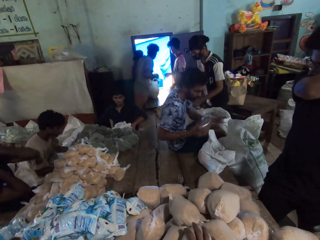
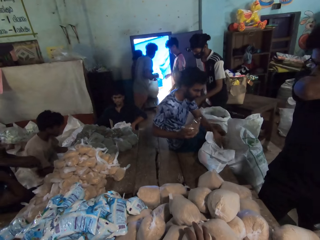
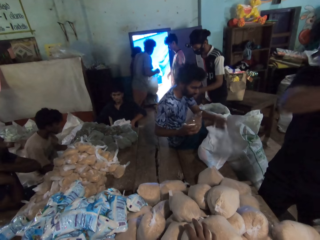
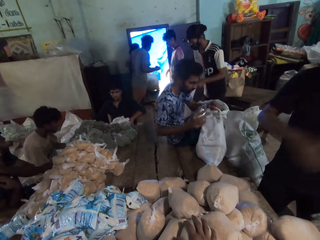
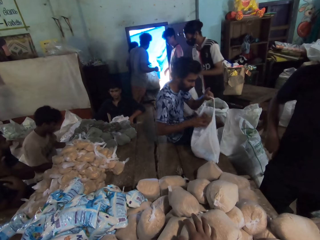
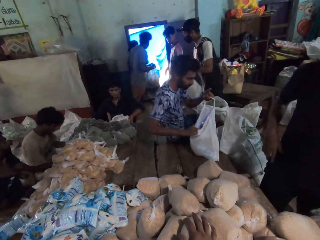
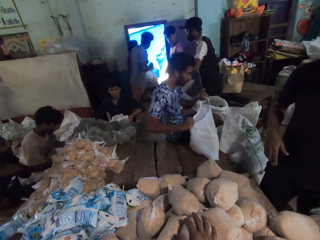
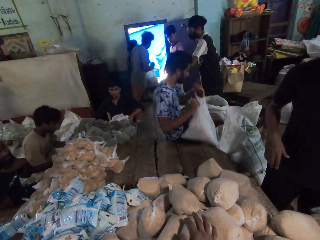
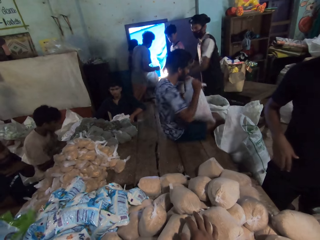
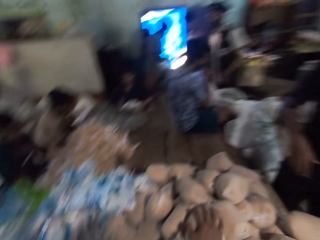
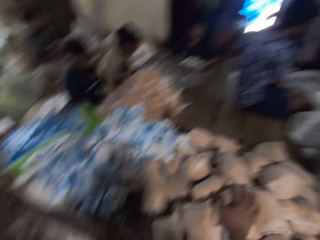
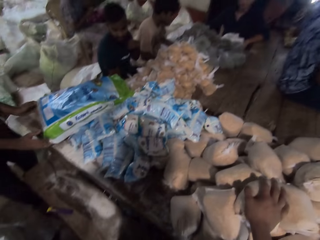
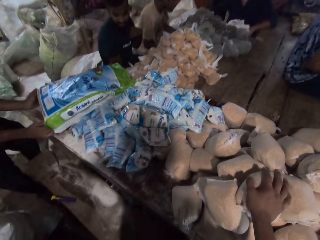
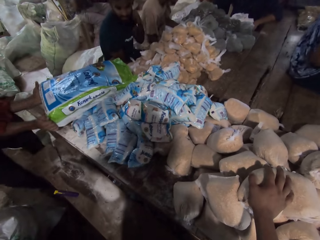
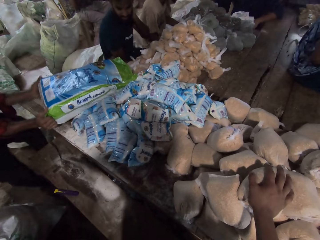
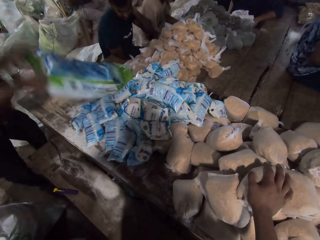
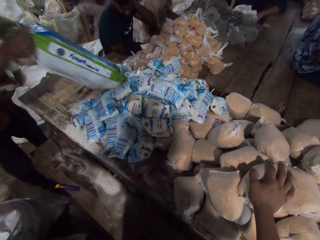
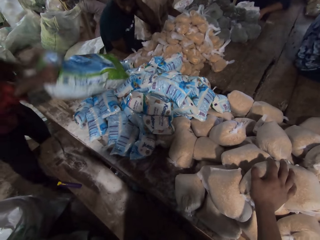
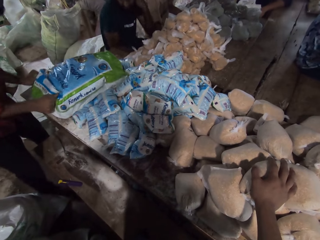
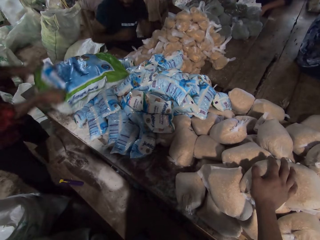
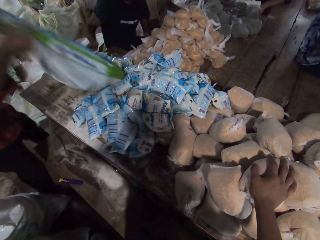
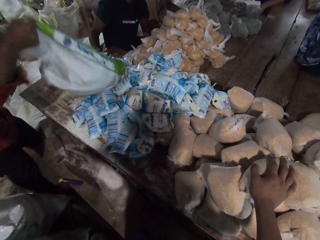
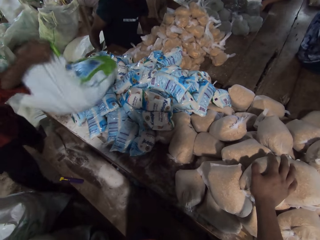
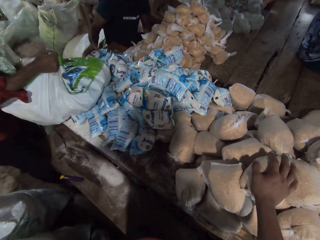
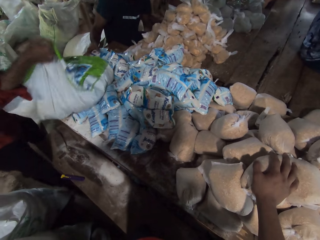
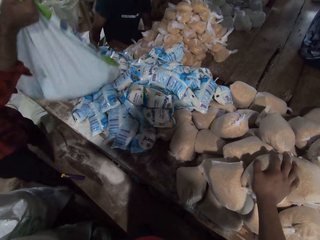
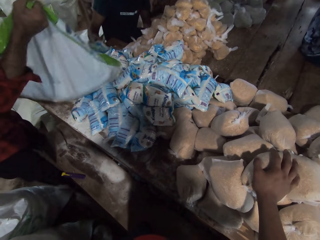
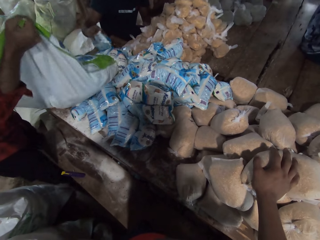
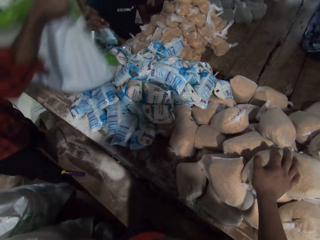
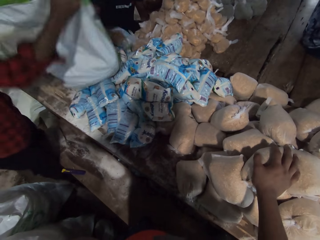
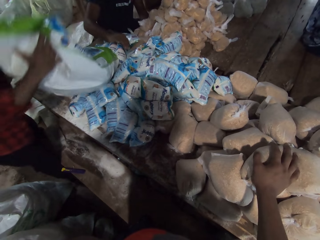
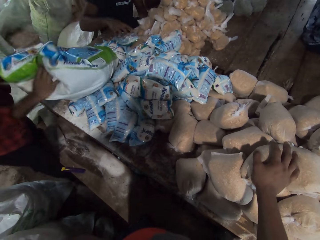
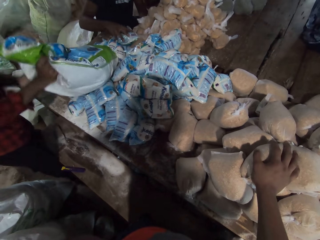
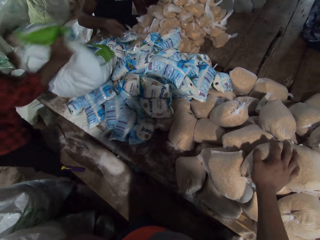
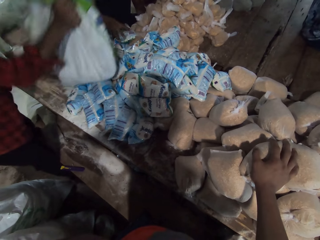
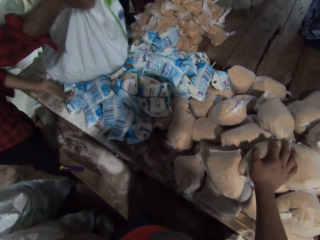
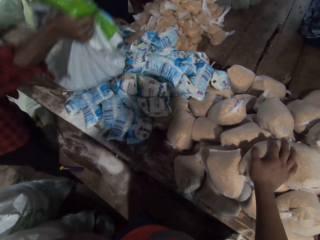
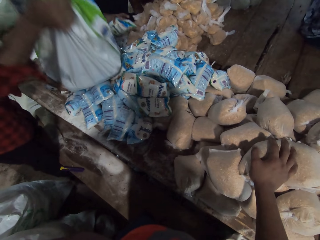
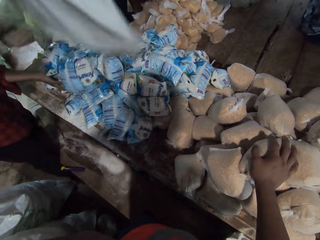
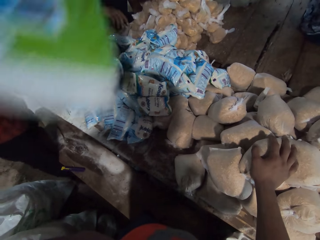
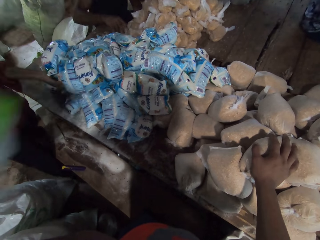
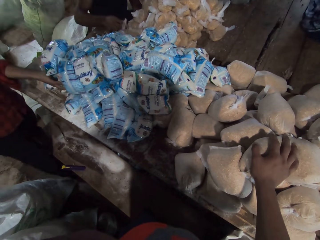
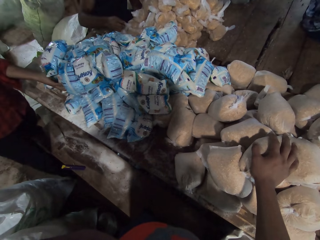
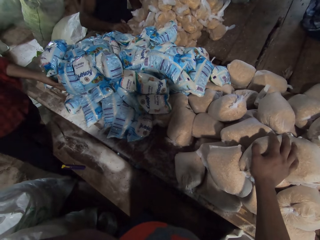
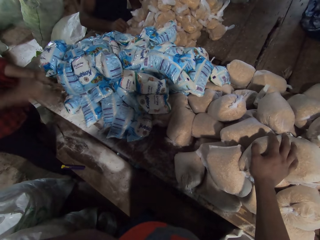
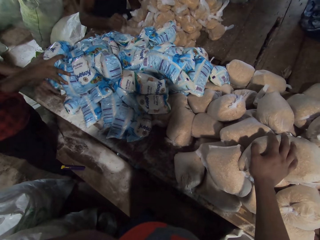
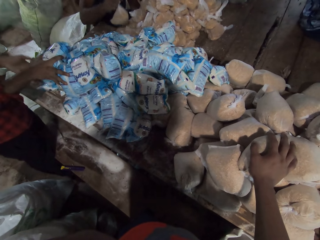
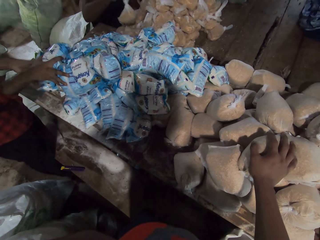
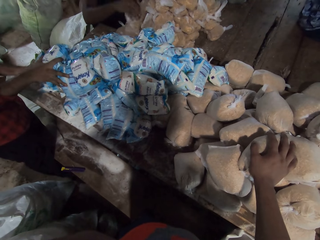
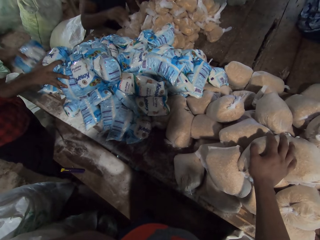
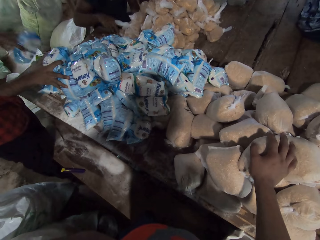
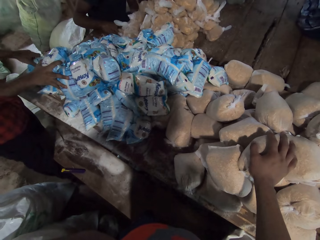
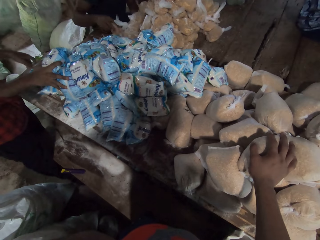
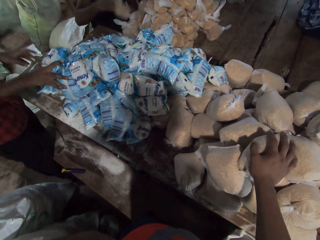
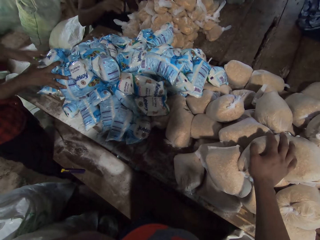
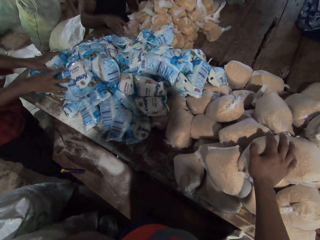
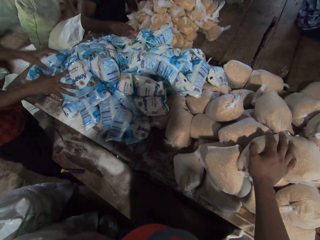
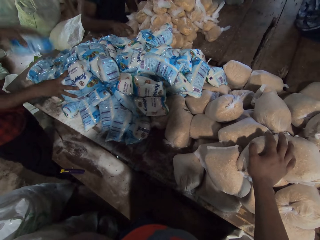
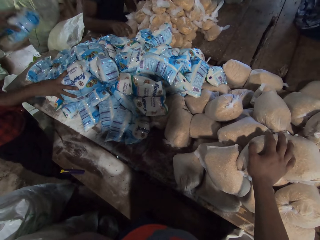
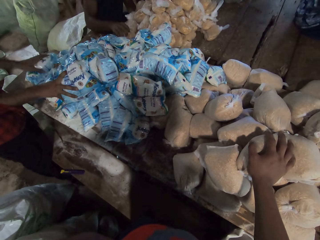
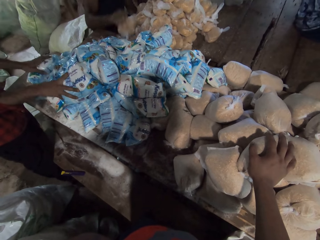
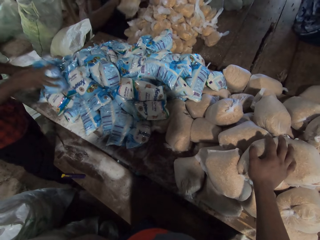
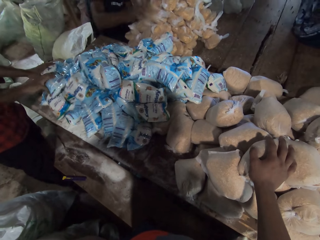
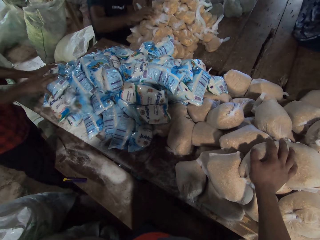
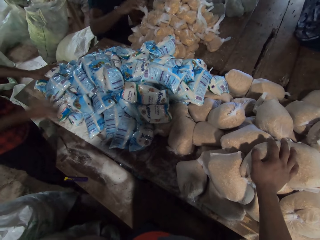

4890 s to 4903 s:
A man passes the pack of broken millet from his left hand to his right hand. He puts the pack of broken millet in his right hand into the filled bag on the table. He picks the filled bag from the table with both hands. Another man empties the bag of salt on the table with both hands. A third man repositions a pack of salt on the table with his right hand. The camera wearer looks at the products. The third man repositions some packs of cereal on the table with his right hand. The second man repositions some packs of salt on the table with both hands.

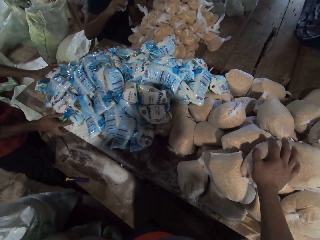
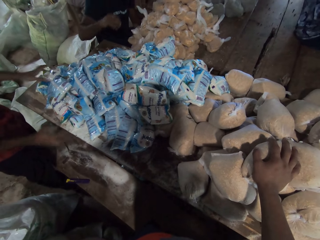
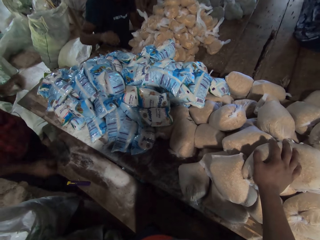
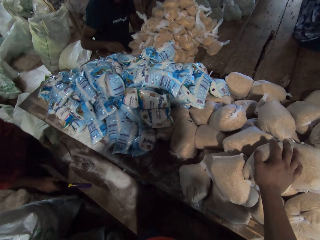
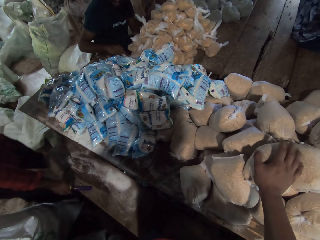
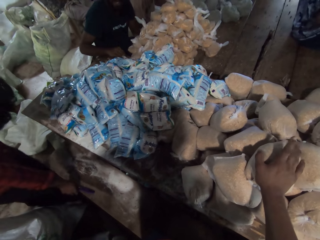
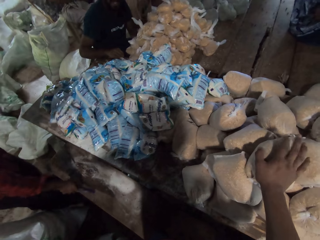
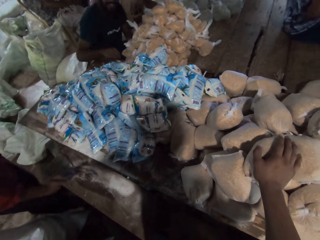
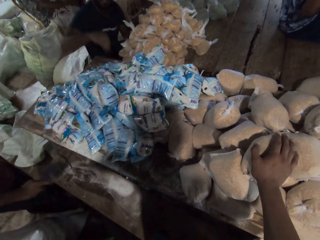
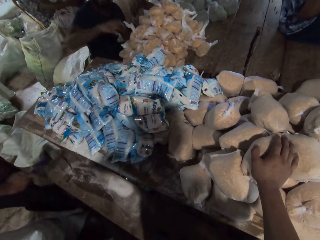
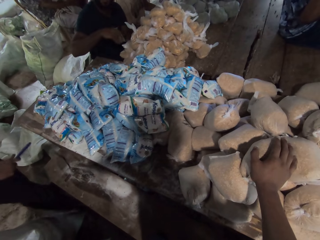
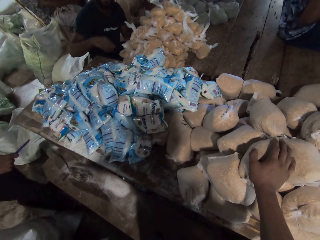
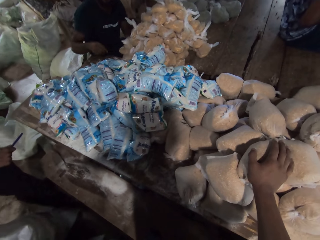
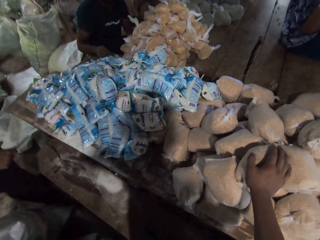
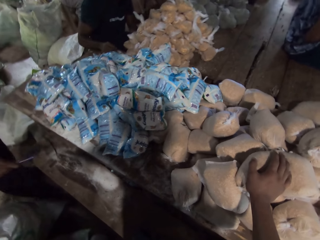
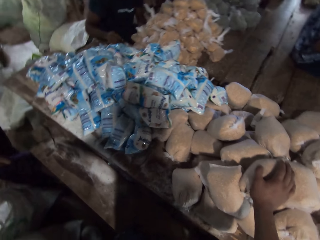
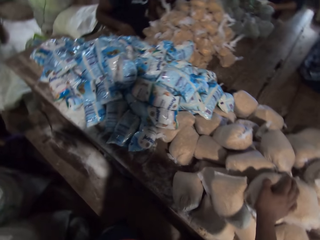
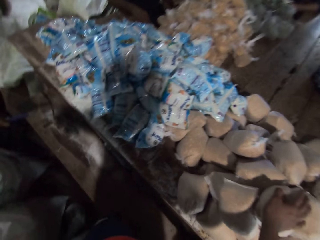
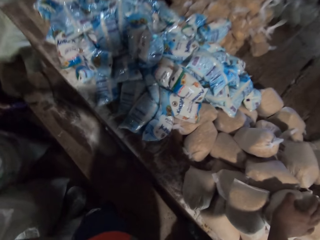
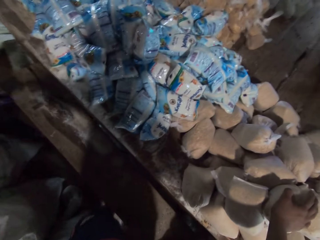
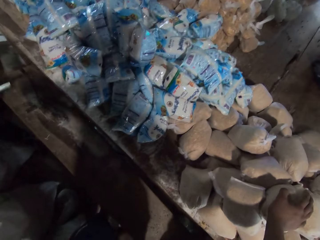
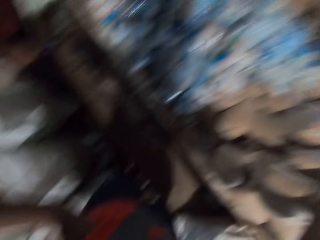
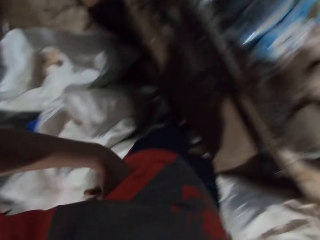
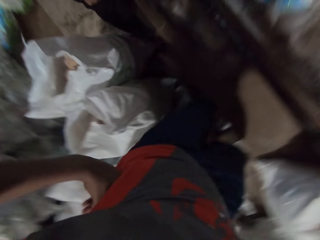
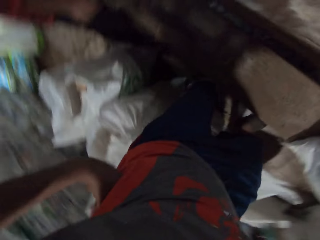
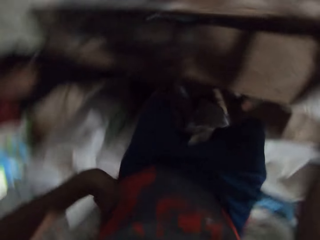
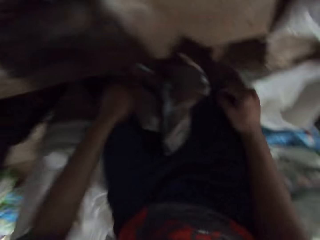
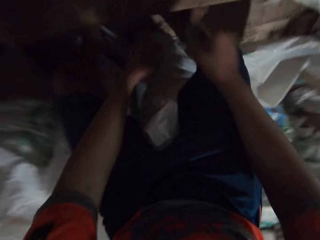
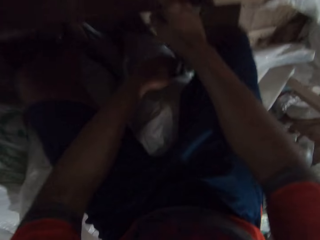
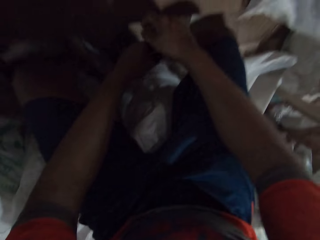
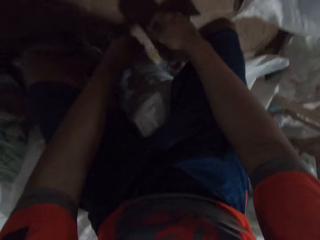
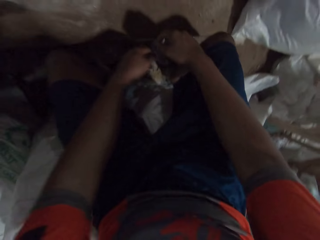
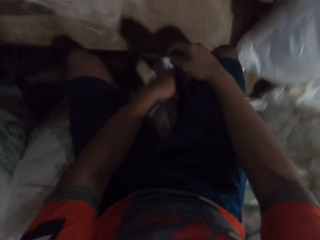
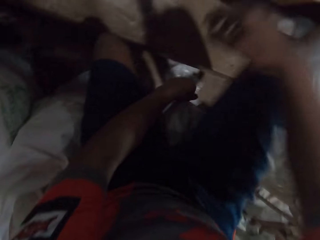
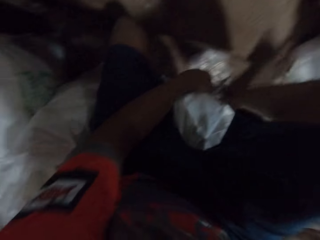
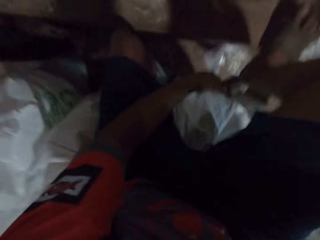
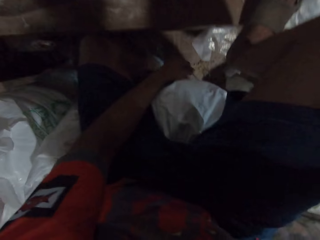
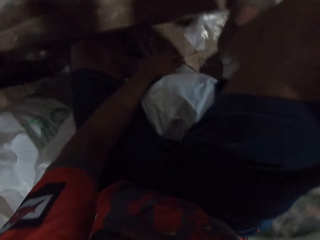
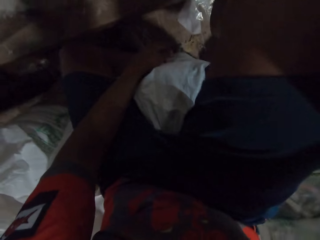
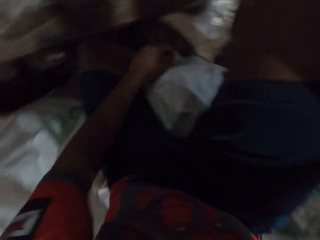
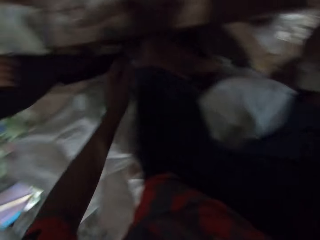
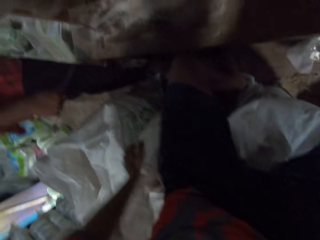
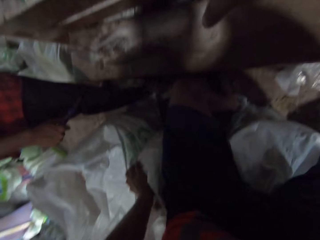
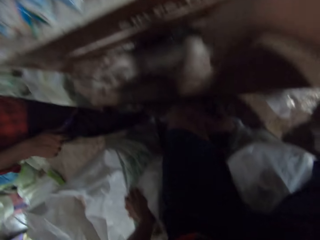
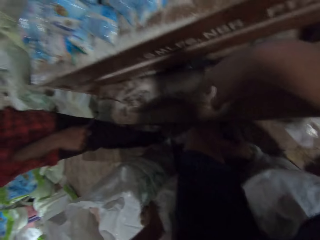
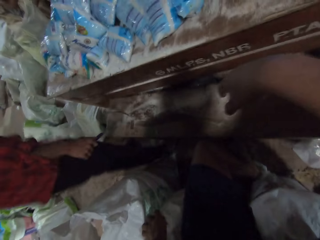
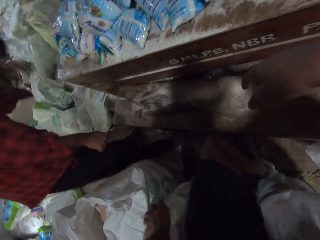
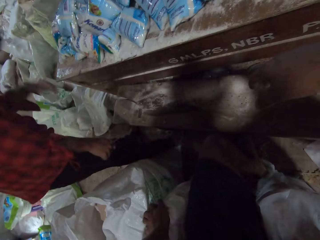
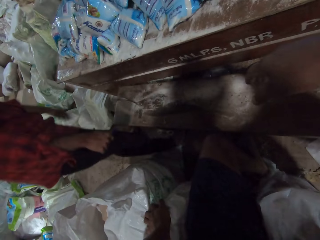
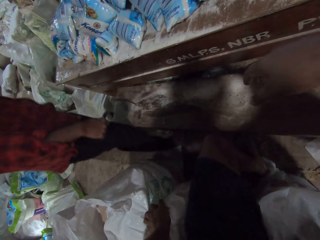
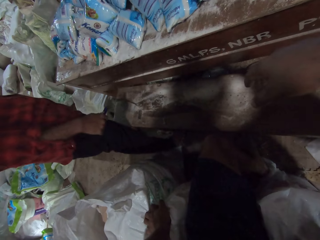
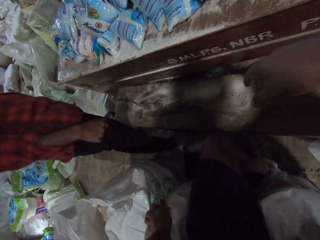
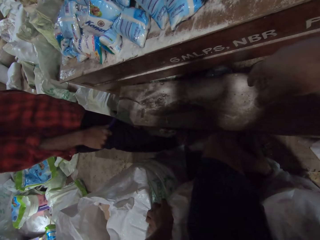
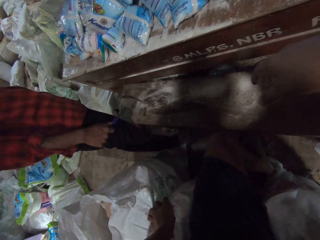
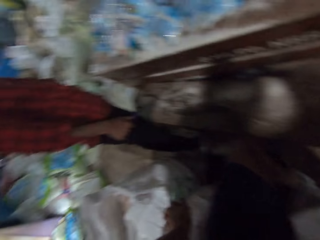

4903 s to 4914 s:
A man picks the knife from a bench with his right hand. The camera wearer sits on a sack bag on the ground. He places his right leg on the bench.
